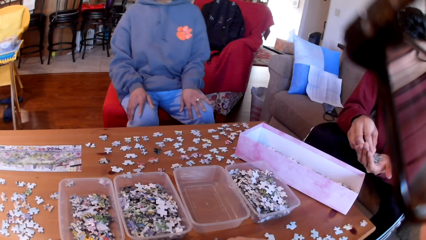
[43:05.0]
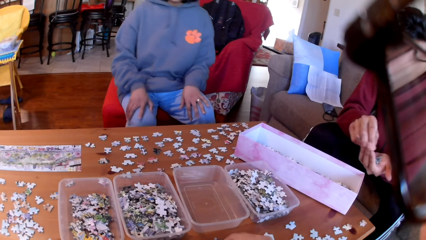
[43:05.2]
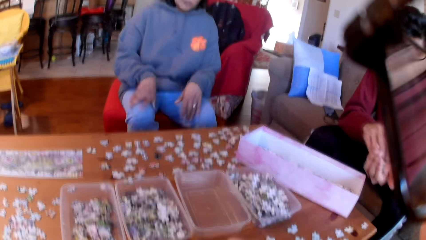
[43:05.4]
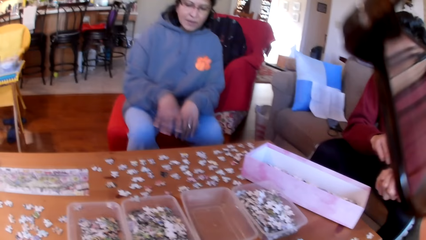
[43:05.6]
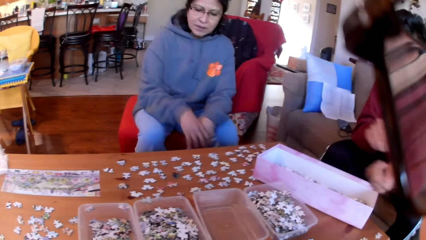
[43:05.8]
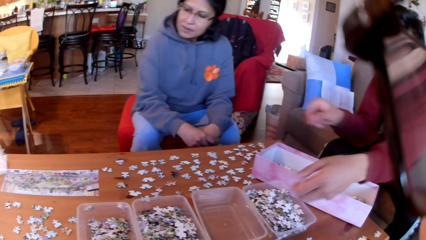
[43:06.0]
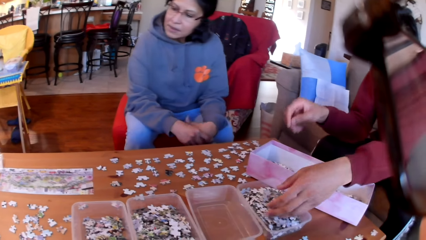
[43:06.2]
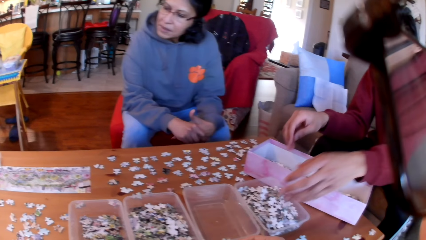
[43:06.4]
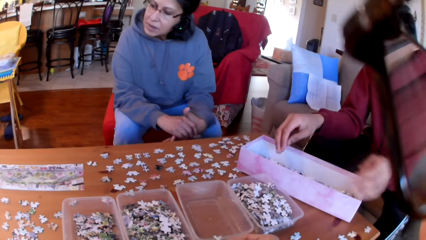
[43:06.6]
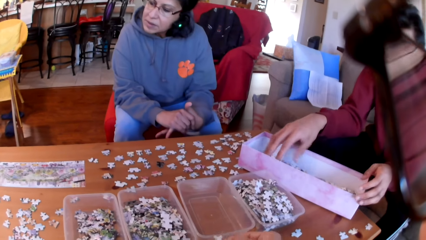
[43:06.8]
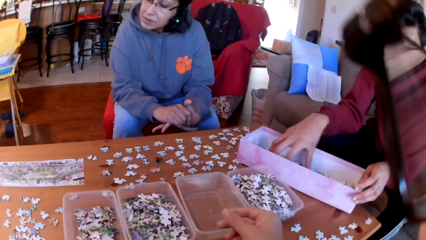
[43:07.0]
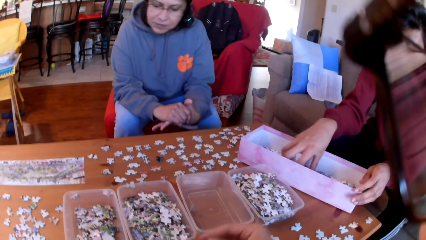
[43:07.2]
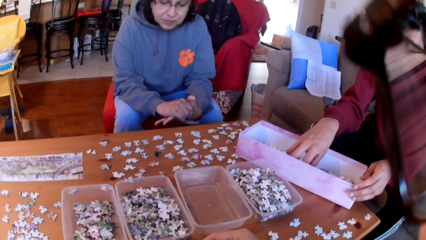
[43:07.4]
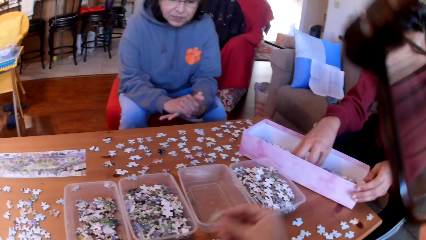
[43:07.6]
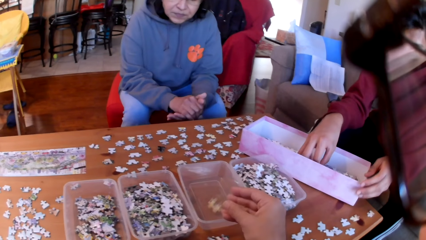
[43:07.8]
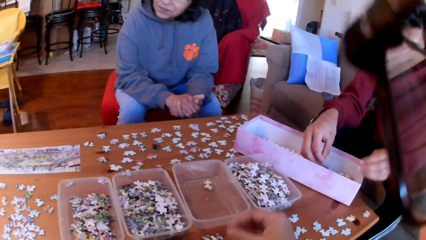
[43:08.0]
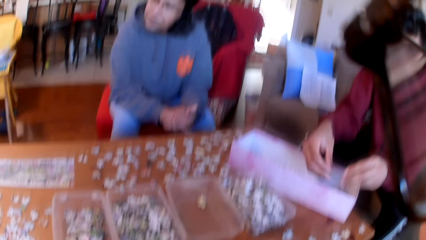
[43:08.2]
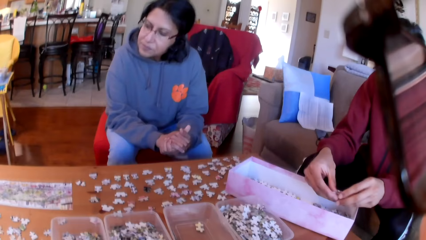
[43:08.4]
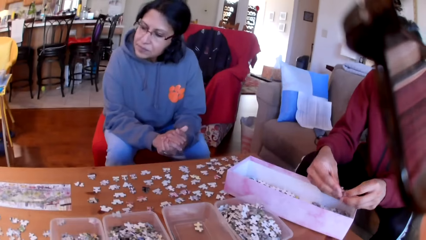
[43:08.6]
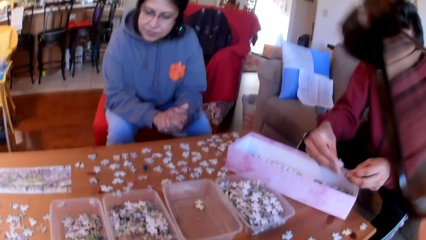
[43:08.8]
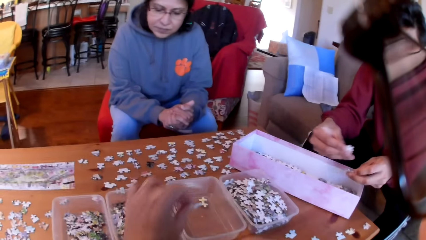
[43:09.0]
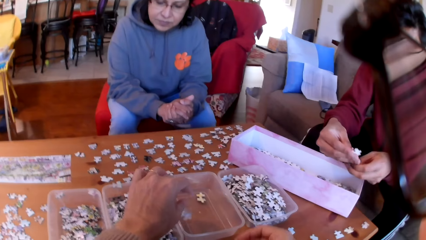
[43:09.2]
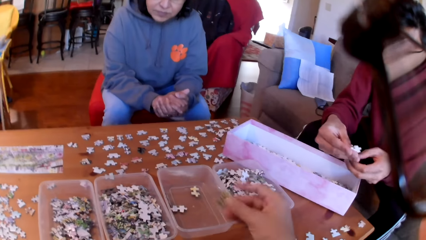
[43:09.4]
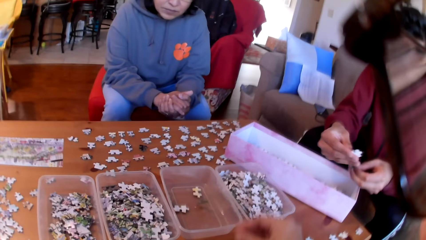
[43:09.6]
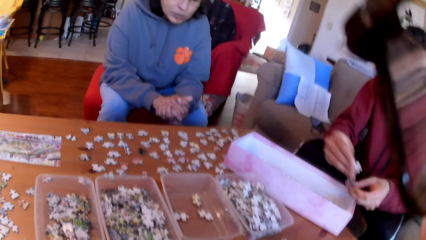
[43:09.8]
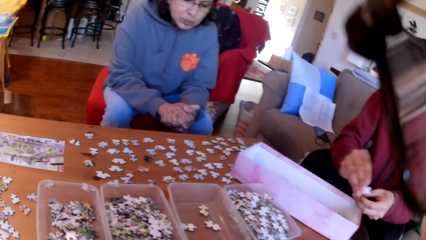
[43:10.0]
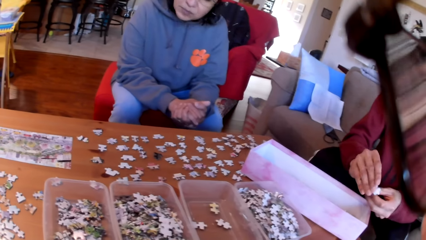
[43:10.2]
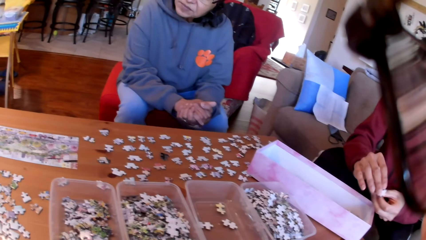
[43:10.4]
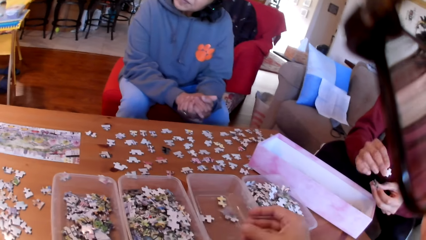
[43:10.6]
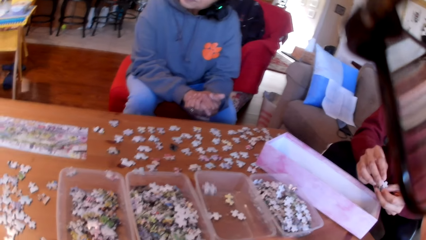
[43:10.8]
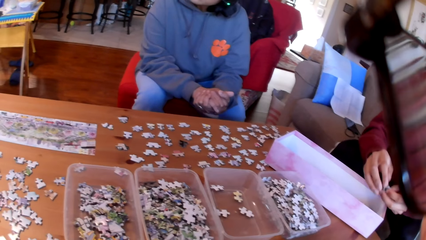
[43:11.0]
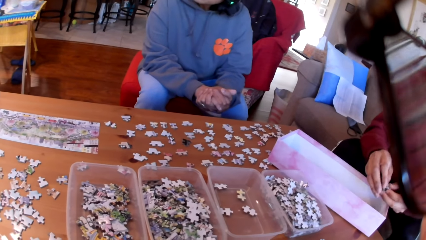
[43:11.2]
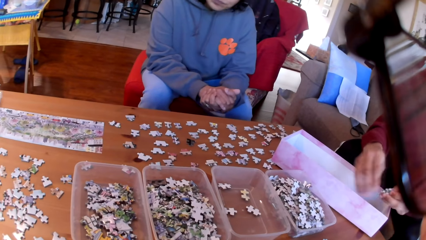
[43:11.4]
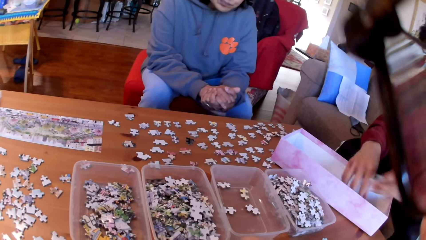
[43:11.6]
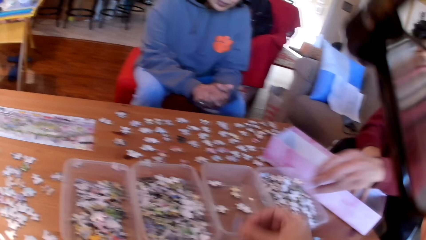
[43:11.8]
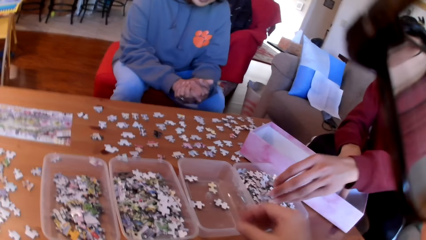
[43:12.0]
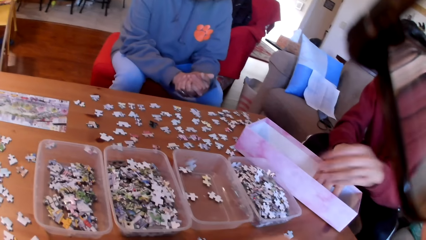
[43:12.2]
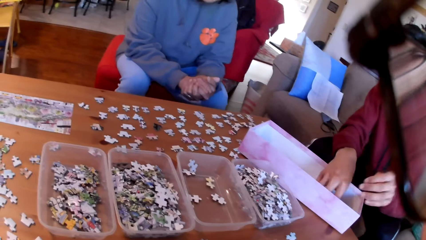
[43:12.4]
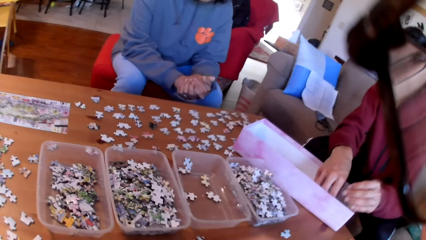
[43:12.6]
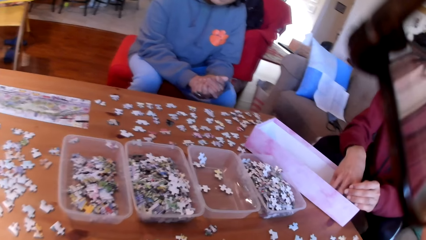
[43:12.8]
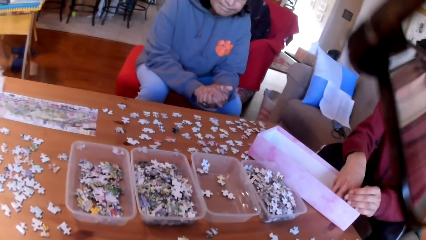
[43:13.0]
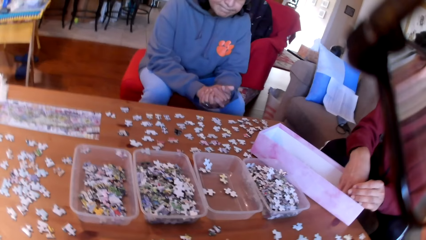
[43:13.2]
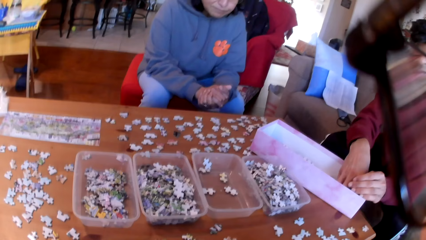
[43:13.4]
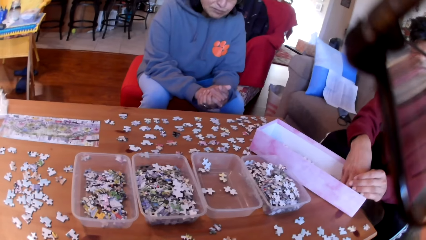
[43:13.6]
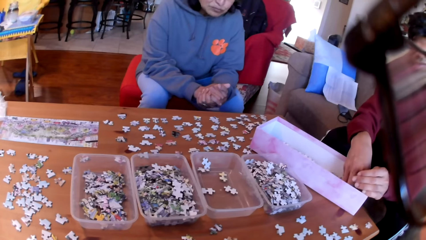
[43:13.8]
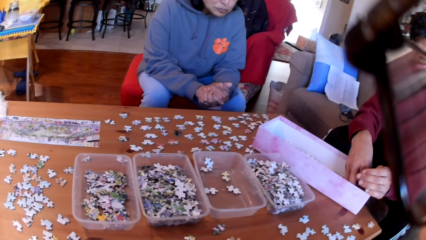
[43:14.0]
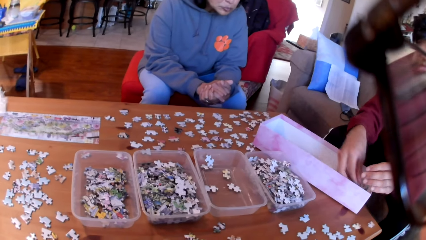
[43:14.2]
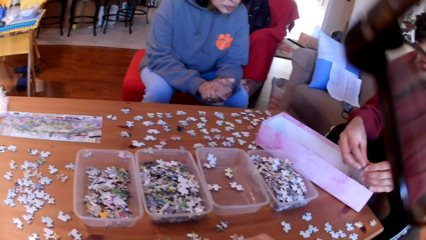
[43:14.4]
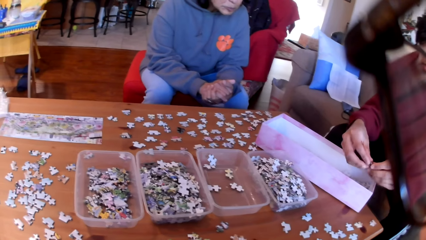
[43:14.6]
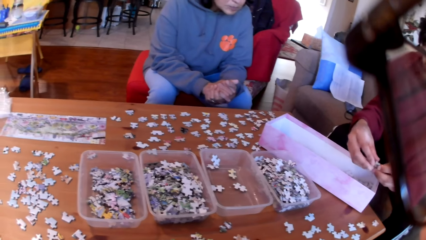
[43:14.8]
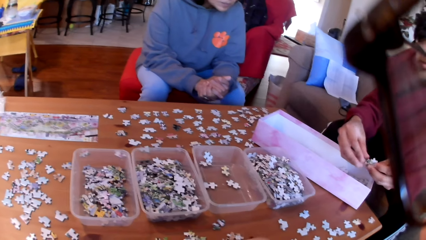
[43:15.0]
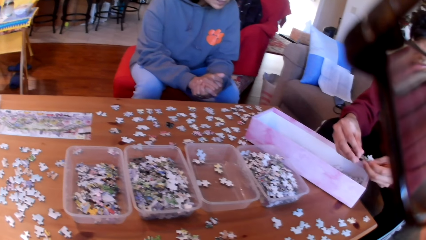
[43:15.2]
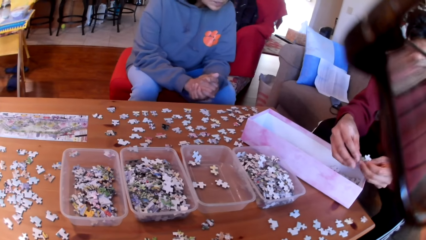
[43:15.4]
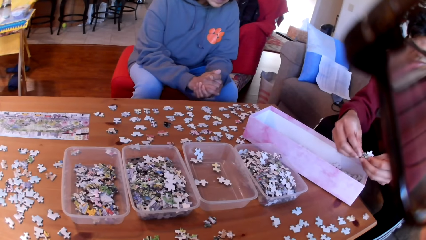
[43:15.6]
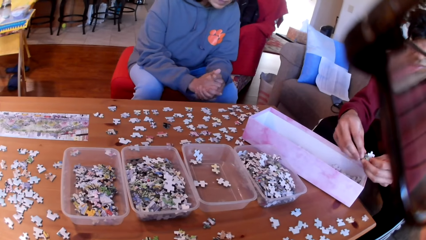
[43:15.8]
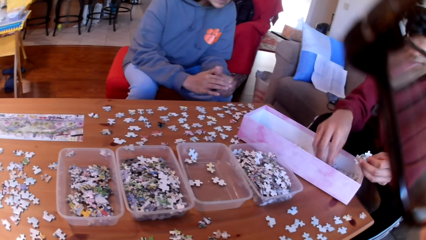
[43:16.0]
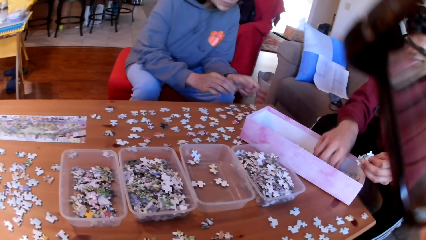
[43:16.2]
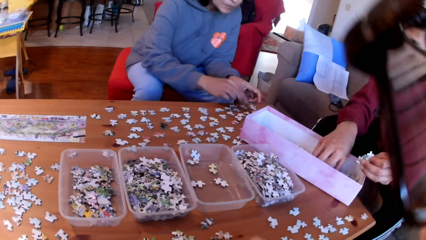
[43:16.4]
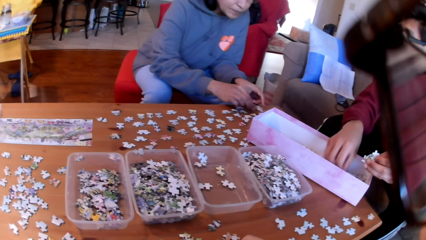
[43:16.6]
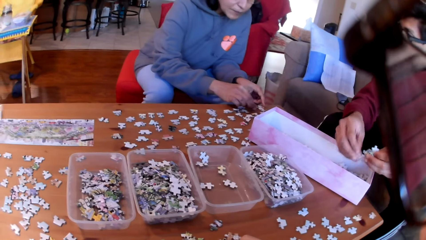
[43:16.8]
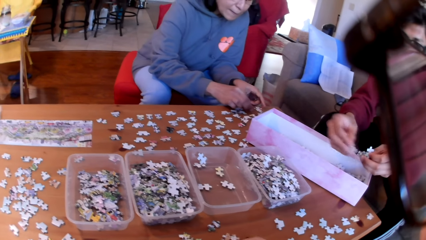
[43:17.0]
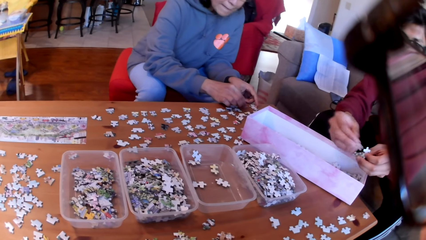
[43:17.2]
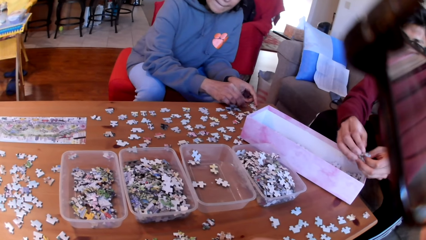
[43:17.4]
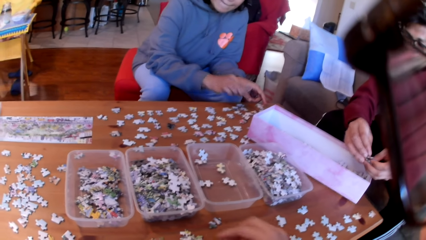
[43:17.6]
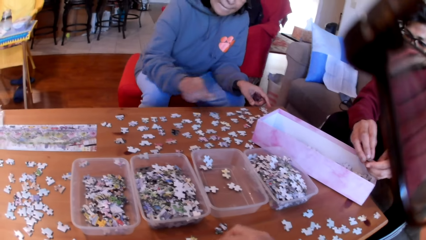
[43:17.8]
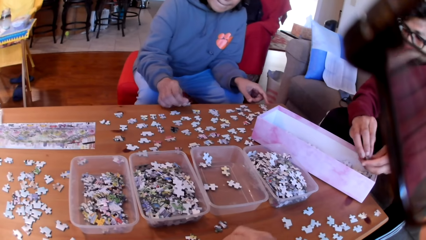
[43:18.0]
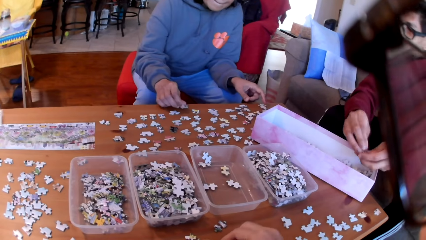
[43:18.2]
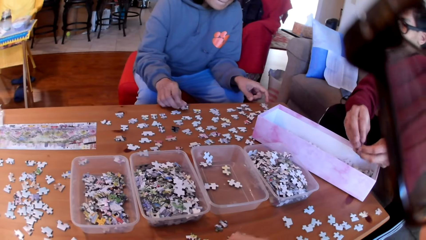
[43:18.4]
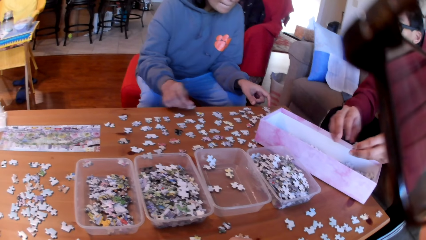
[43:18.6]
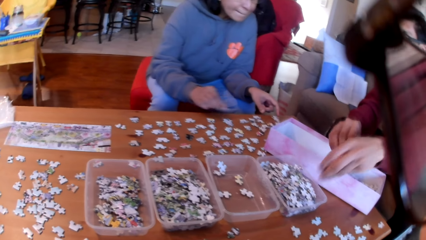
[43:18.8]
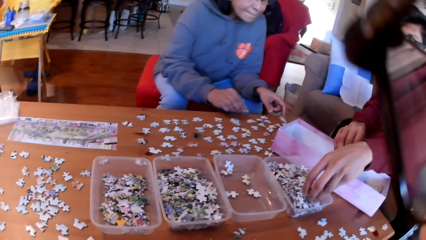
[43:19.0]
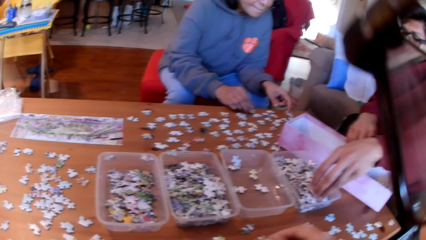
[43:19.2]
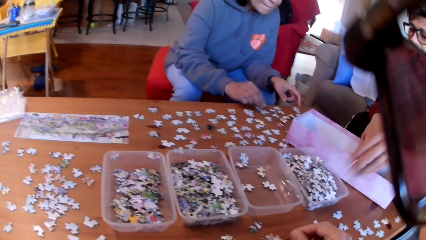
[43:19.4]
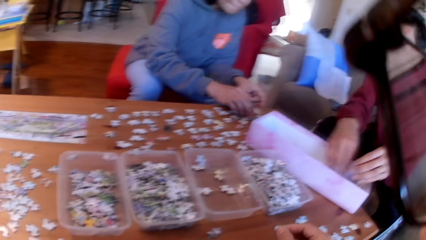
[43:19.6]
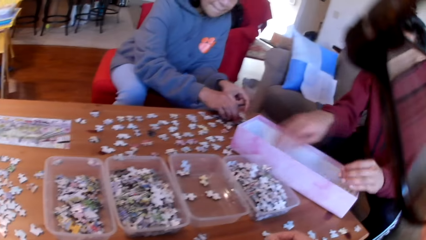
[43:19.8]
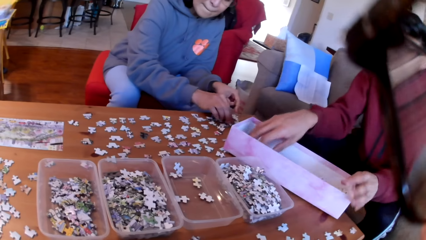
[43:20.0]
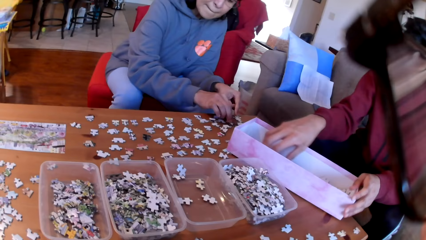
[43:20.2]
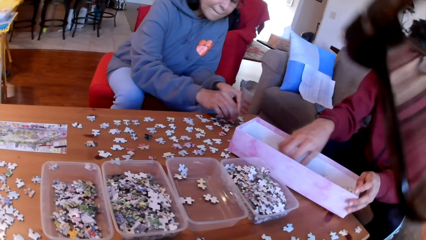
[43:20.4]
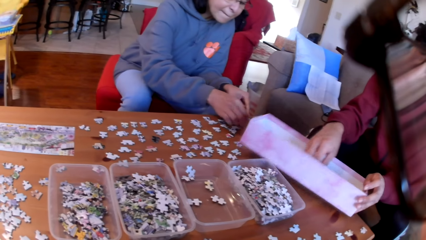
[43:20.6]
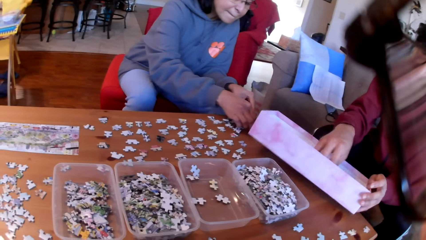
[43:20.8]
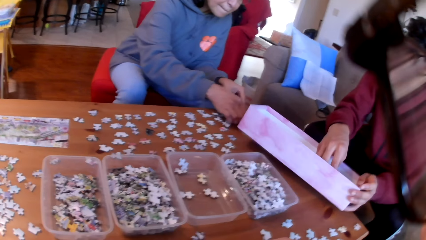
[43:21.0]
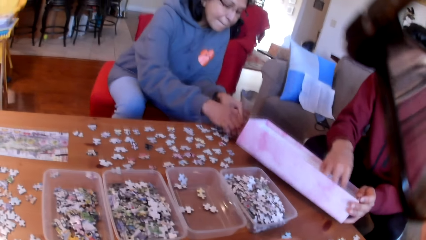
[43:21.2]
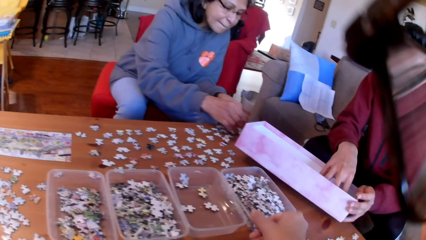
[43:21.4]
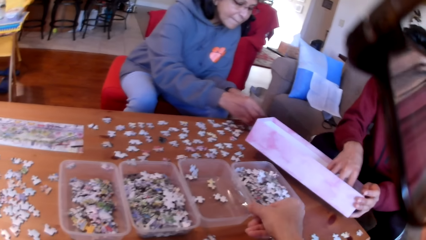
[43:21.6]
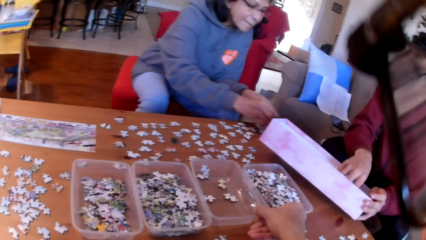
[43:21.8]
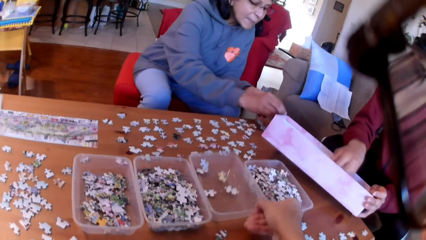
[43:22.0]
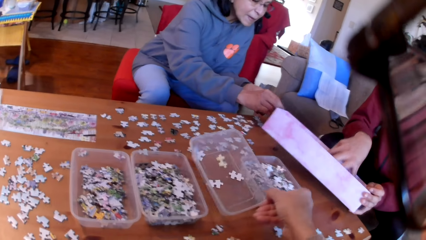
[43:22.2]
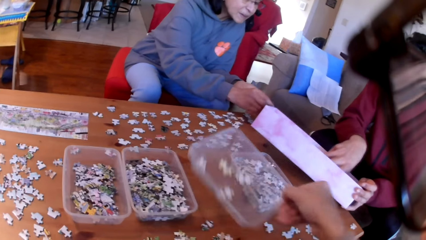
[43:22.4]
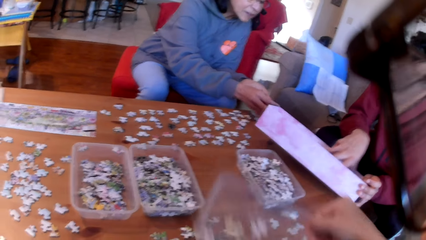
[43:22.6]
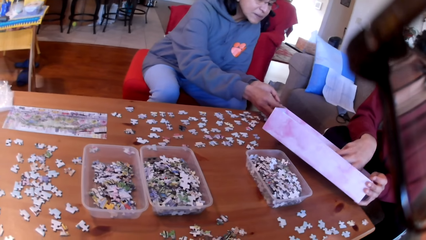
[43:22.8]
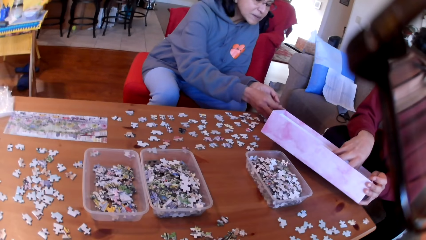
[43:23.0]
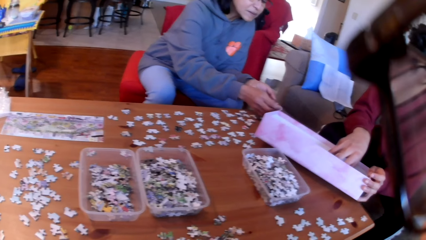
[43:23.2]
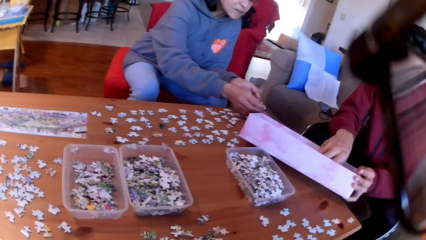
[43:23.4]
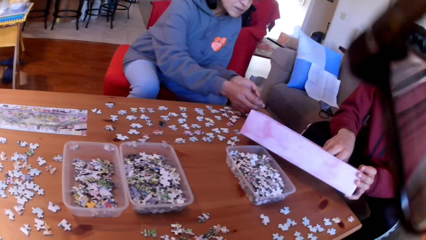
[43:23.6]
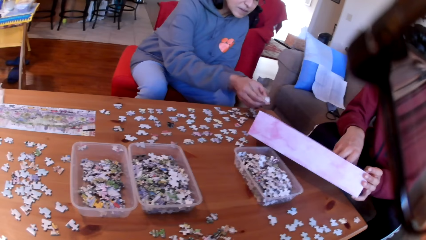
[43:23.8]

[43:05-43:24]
A man puts the puzzles on the table. The man picks the puzzles in a box. The camera wearer puts a puzzle in the tin. The man takes the puzzles. The camera wearer puts a puzzle in the tin. The man takes the puzzles. The camera wearer puts a puzzle in the tin. The man separates the puzzles. The camera wearer puts a puzzle in the tin. The man puts the puzzles in the tin. The camera wearer puts a puzzle in the tin. The man takes the puzzles. A woman takes a puzzle. The camera wearer fixes the puzzles. The man puts the puzzle in the tin. The man takes the puzzles. The woman takes a puzzle. The camera wearer takes the tin.
